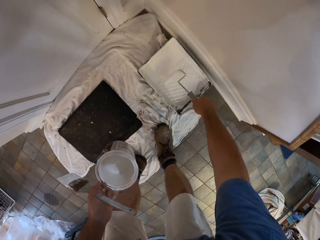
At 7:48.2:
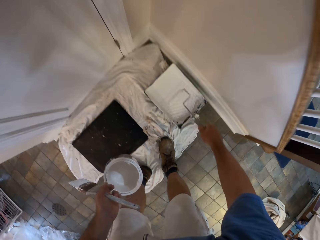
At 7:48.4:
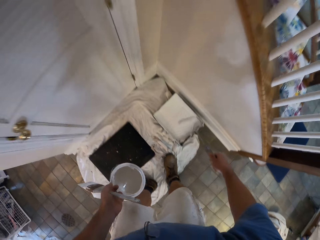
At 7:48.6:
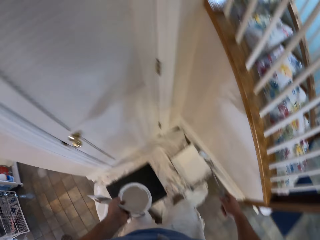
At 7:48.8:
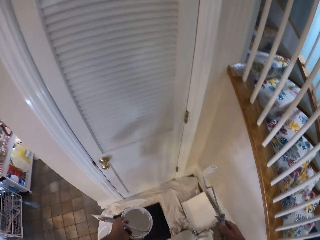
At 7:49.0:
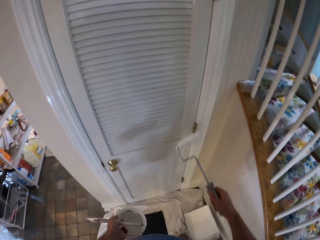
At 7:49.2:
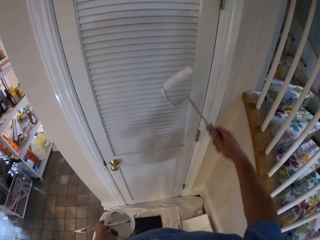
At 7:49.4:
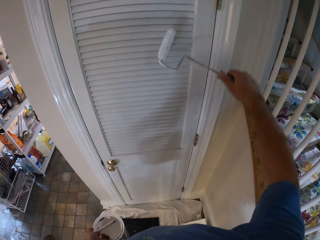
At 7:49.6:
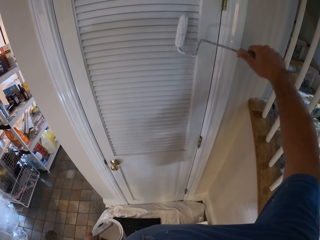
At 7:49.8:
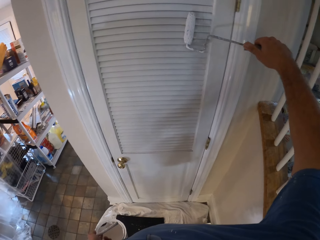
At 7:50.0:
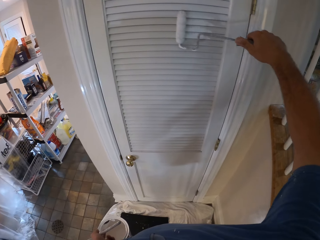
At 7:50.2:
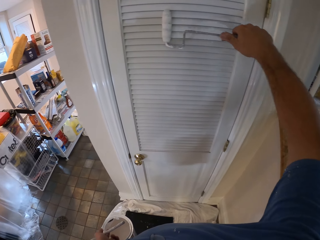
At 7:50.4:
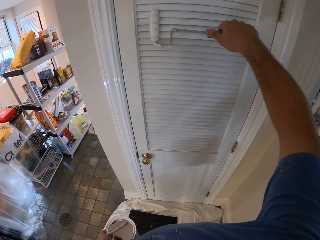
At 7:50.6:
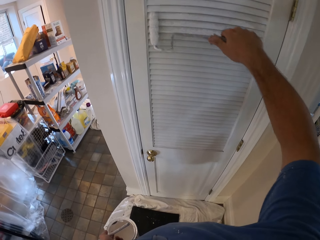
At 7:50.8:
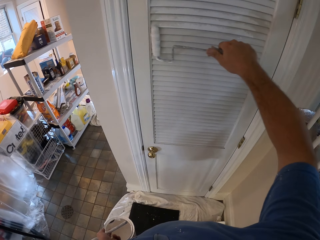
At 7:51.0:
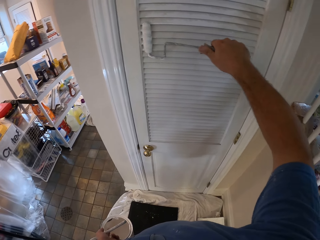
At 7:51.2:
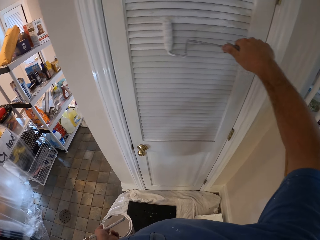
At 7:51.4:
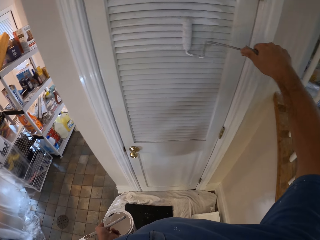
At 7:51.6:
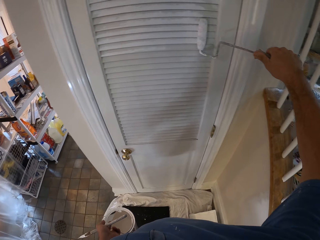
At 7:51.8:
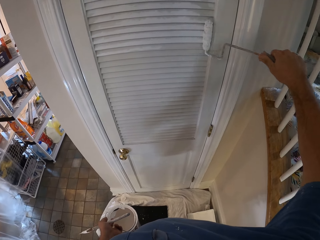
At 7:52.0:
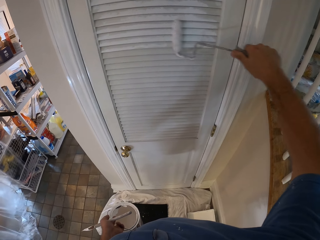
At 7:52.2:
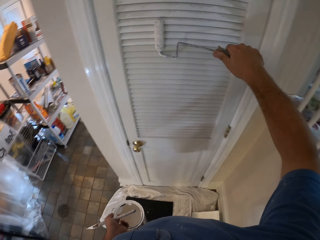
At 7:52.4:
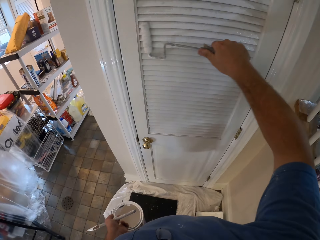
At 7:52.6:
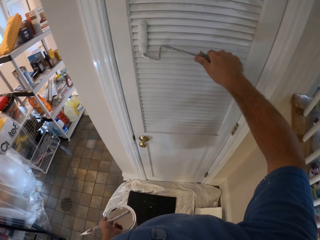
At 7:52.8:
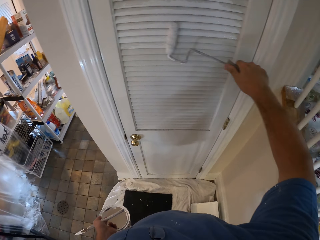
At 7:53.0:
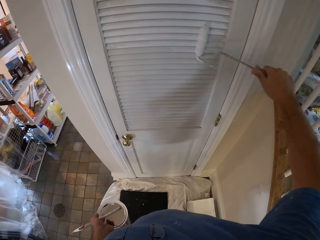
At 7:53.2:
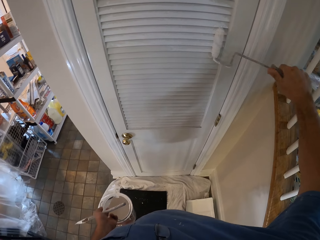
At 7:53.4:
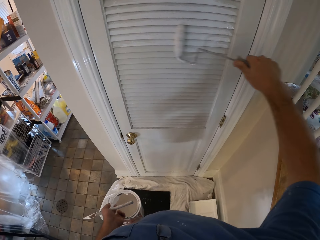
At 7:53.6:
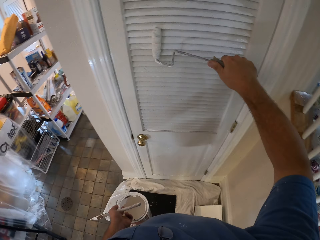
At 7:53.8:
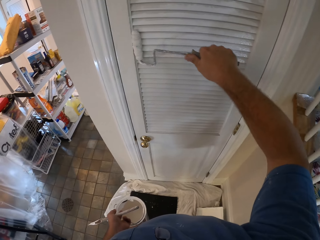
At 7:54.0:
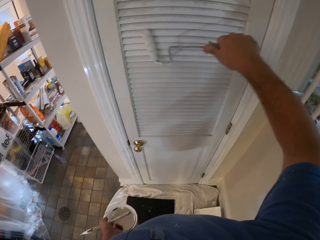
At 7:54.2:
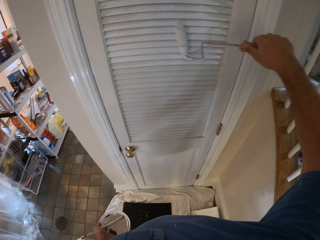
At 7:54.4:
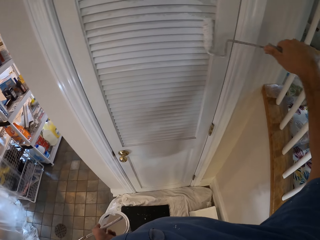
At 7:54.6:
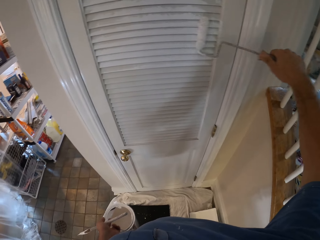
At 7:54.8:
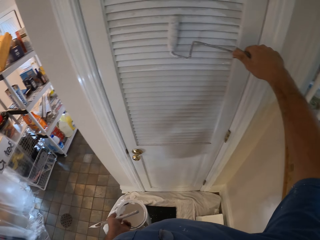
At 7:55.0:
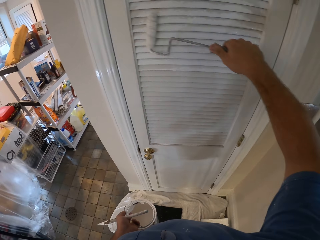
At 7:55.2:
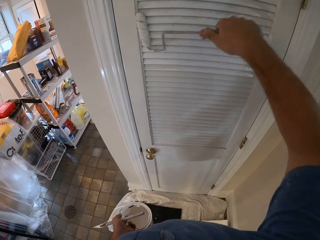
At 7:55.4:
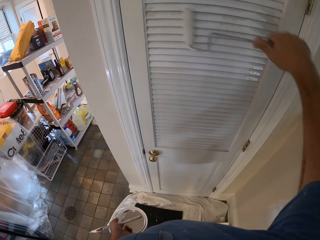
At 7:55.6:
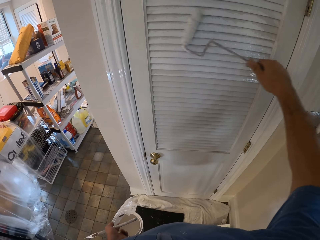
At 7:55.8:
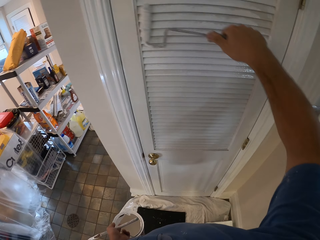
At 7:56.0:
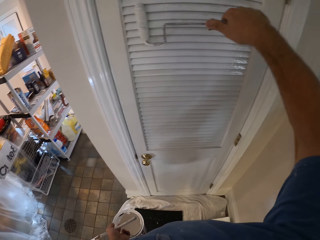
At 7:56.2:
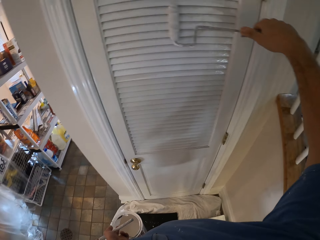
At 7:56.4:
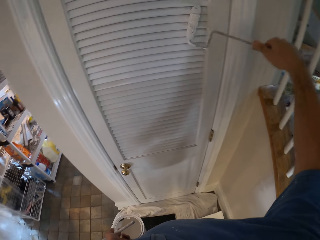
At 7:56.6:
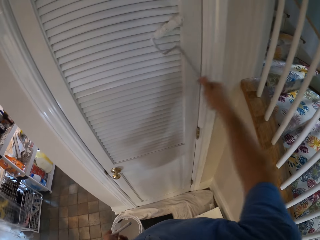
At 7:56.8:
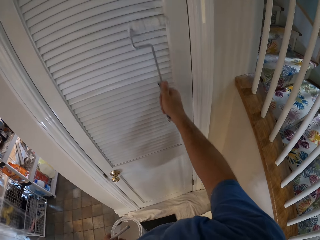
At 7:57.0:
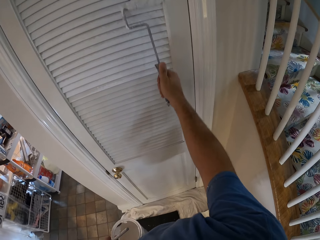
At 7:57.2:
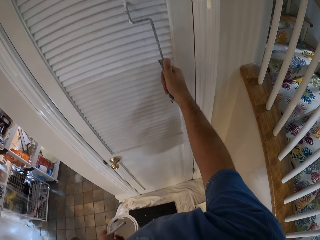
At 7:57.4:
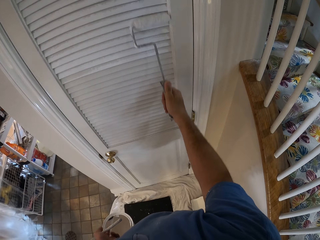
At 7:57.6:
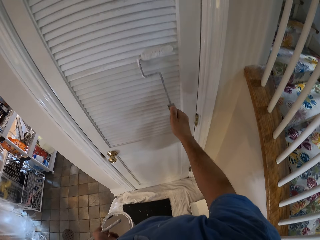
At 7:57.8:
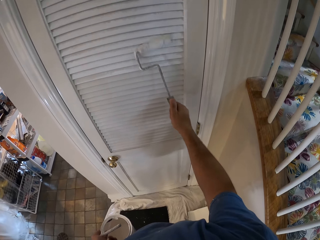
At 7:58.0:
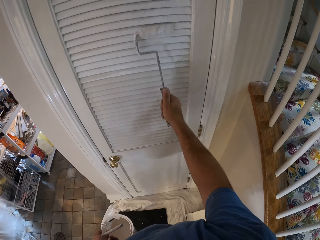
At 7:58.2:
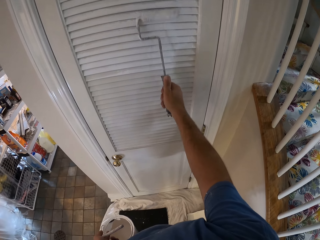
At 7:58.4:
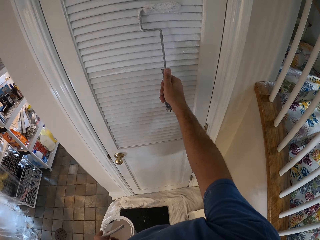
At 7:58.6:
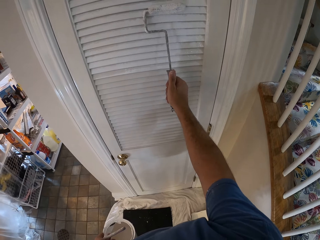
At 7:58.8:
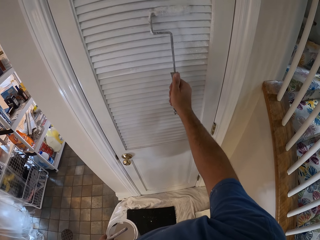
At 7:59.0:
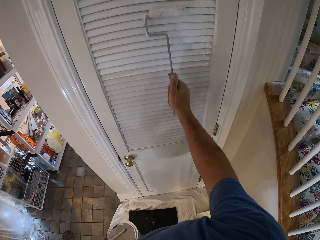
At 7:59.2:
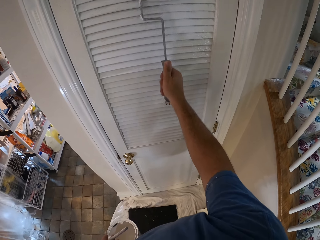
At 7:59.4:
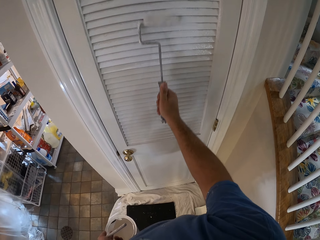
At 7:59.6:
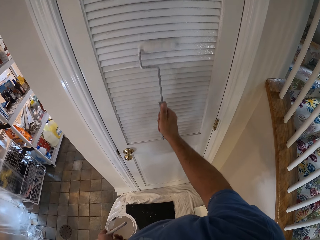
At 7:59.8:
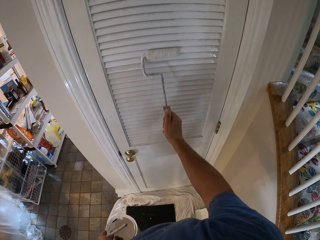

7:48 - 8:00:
The camera wearer picks up the paint roller from the white steel dustpan on the floor. He paints the door with the paint roller in his right hand.

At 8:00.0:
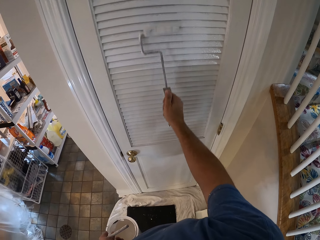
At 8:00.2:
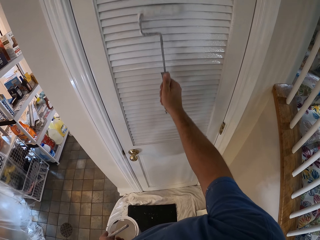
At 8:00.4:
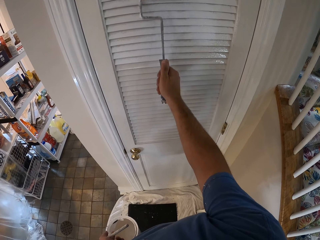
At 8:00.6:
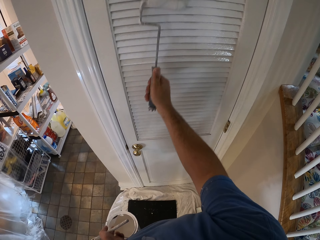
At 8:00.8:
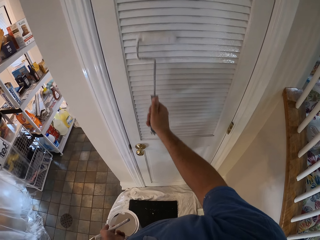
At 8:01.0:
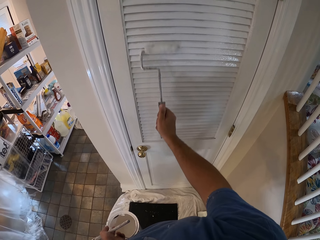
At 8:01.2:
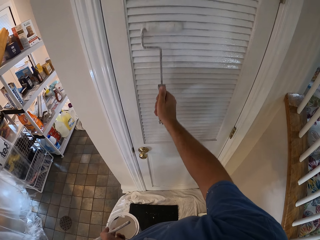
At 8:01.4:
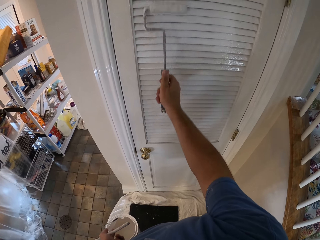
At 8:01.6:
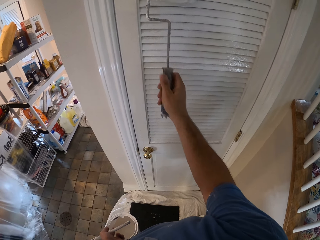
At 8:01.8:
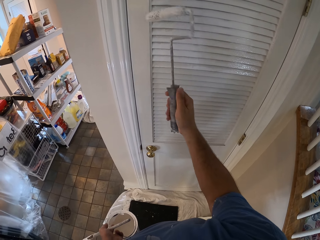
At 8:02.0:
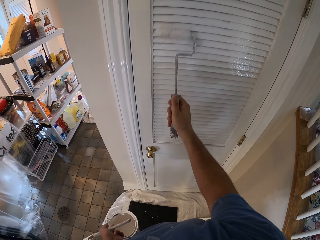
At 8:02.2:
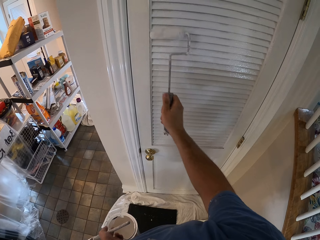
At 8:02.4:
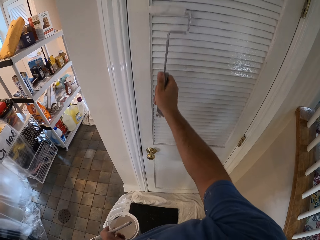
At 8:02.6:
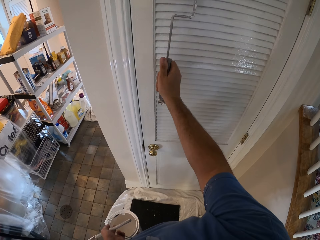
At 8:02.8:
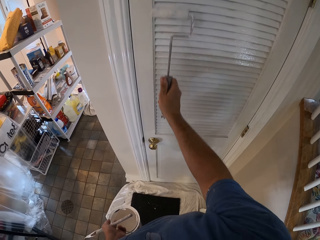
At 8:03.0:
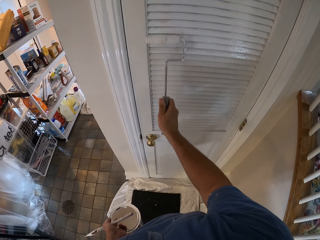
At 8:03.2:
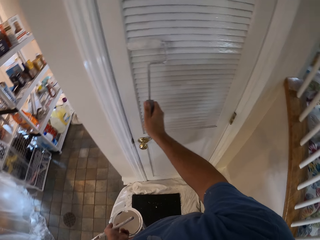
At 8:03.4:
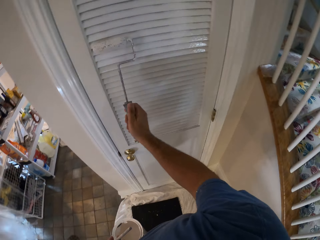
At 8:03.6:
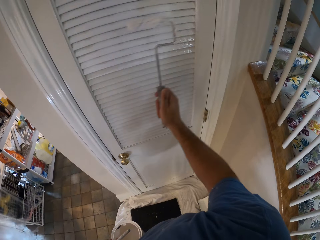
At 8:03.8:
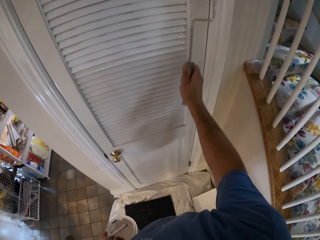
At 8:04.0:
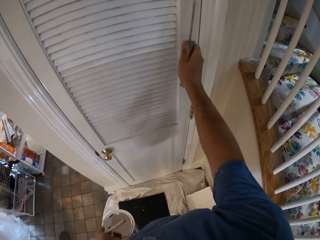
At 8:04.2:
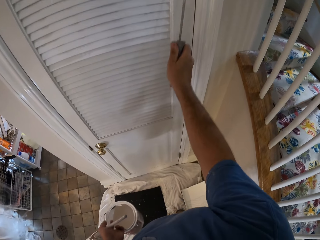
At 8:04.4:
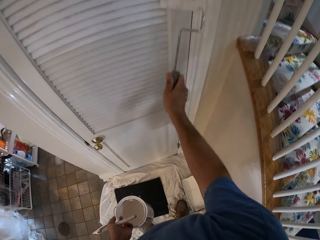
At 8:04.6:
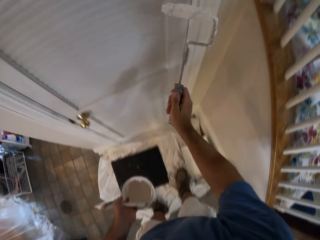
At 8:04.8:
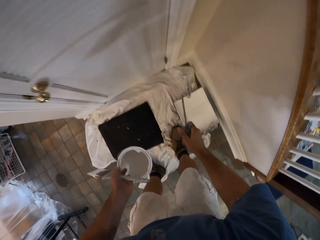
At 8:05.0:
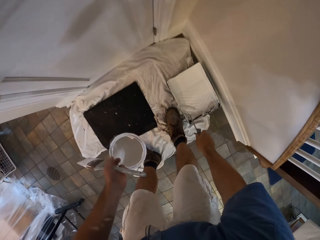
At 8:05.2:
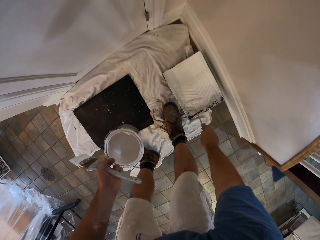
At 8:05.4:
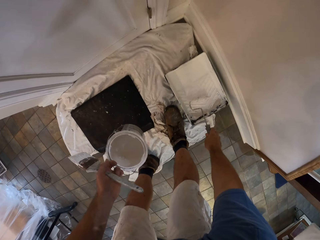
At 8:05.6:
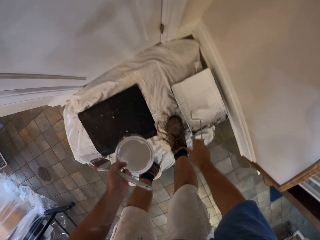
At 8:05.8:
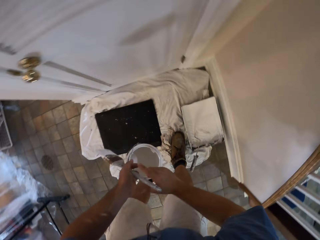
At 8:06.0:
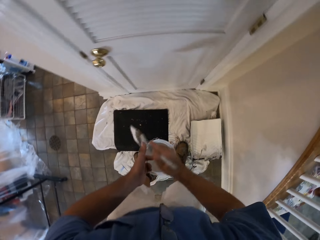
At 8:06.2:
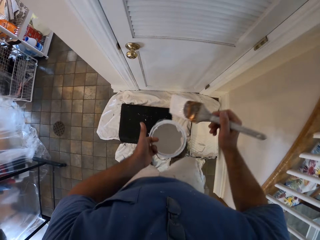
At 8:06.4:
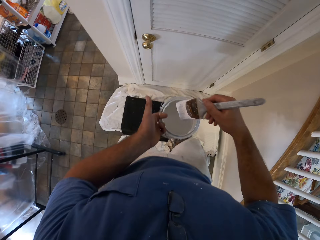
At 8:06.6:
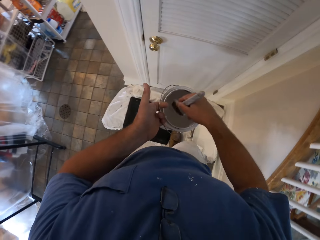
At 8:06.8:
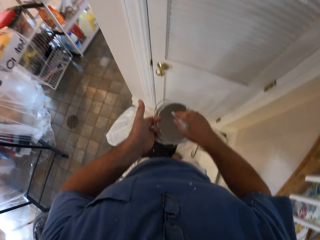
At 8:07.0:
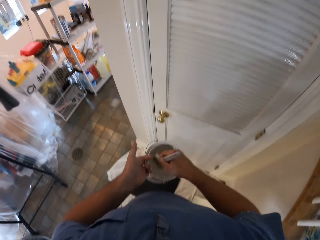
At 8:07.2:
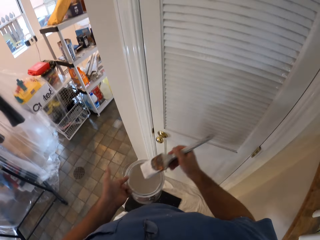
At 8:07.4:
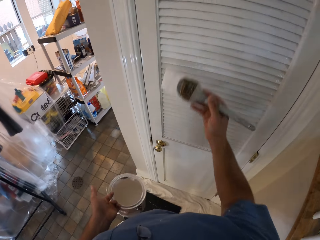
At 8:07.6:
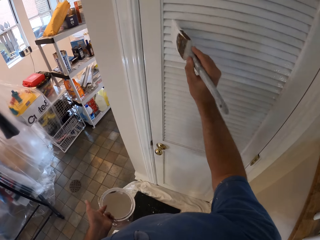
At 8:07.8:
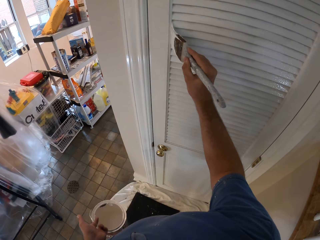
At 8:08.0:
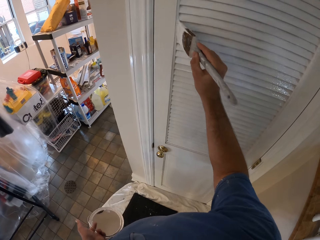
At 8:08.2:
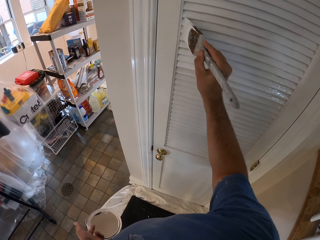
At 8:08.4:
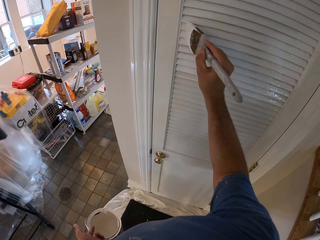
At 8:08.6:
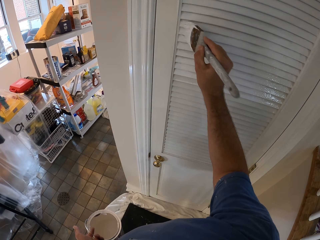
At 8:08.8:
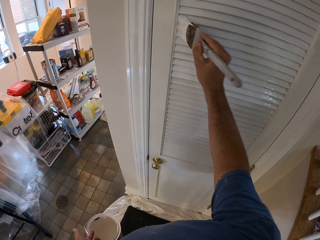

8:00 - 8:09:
The camera wearer drops the paint roller in the paint on the white steel dustpan on the floor. He passes the paint brush to his right hand. He picks up the paint brush. He dips the paint brush into the paint container, removes the paint brush from the paint container, and paints the door with the paint brush in his right hand.
